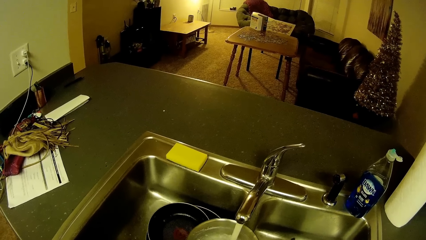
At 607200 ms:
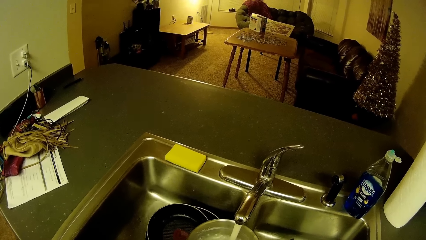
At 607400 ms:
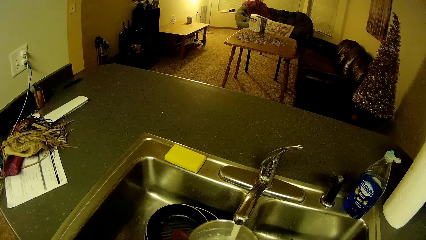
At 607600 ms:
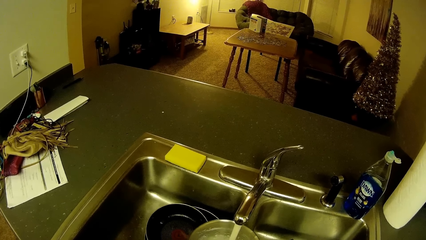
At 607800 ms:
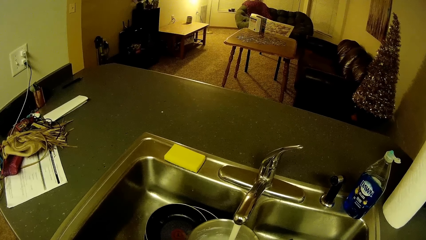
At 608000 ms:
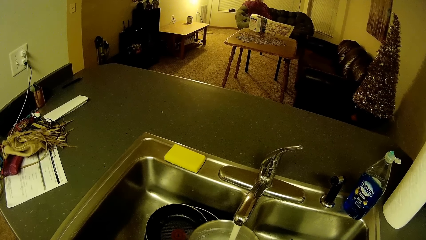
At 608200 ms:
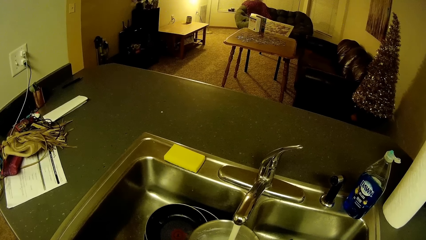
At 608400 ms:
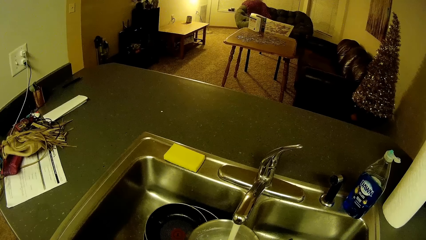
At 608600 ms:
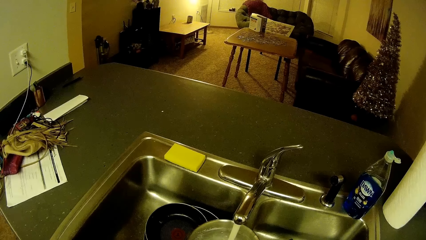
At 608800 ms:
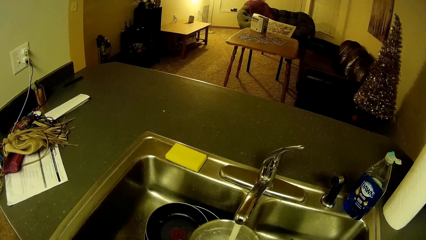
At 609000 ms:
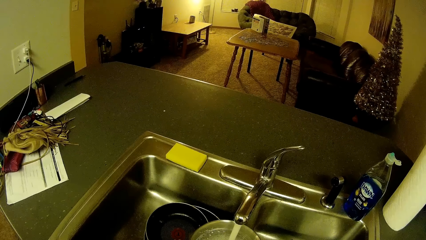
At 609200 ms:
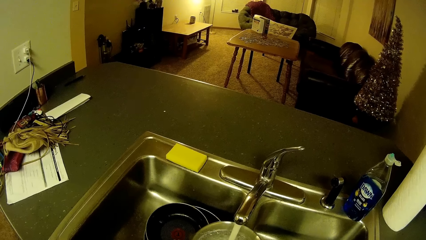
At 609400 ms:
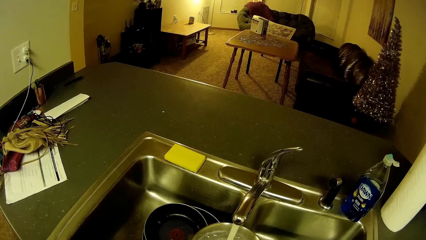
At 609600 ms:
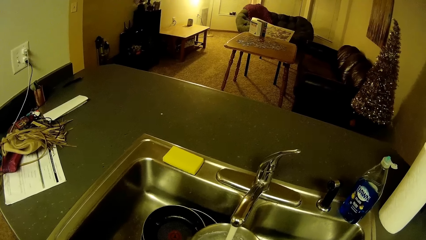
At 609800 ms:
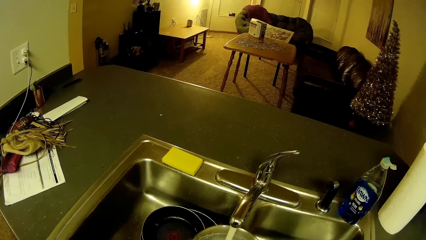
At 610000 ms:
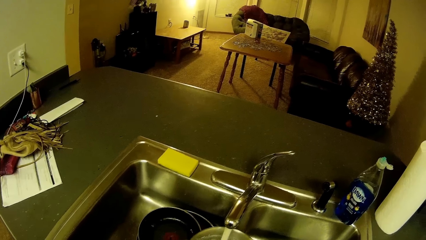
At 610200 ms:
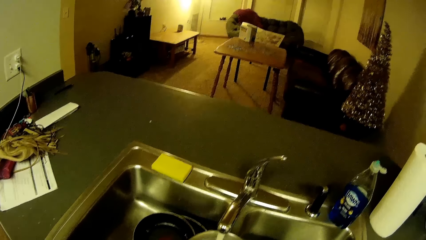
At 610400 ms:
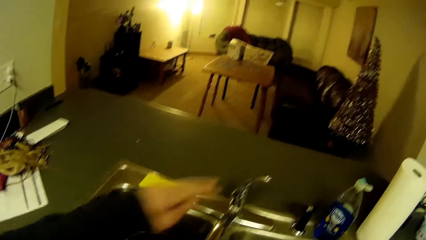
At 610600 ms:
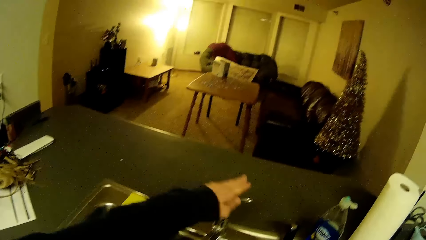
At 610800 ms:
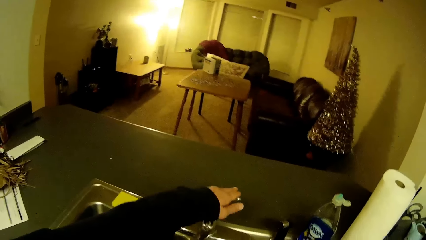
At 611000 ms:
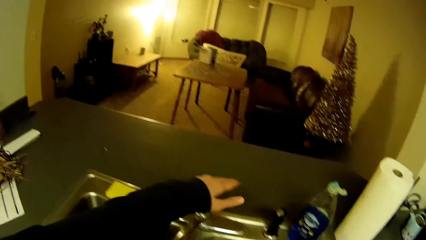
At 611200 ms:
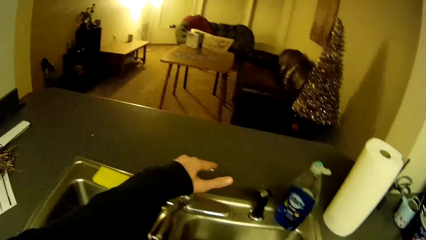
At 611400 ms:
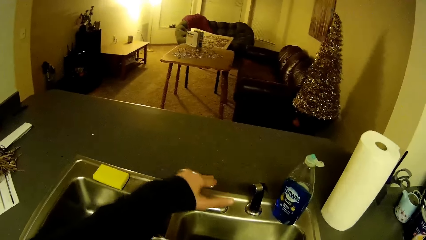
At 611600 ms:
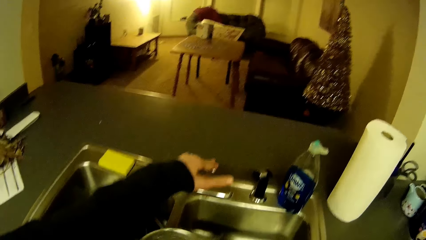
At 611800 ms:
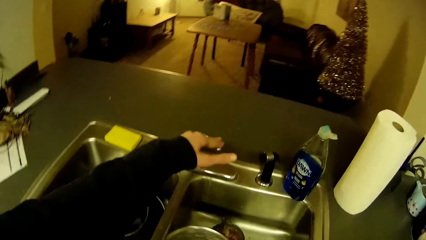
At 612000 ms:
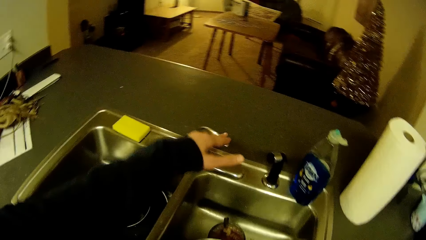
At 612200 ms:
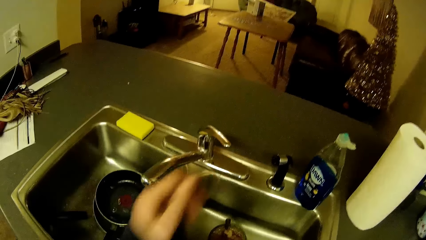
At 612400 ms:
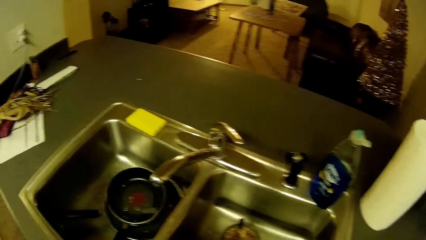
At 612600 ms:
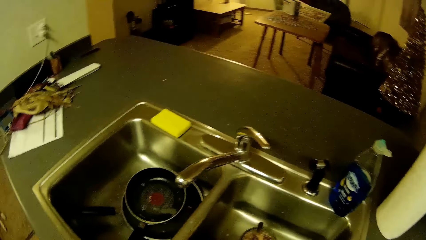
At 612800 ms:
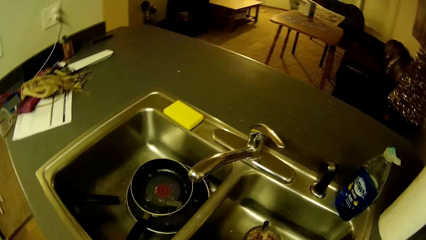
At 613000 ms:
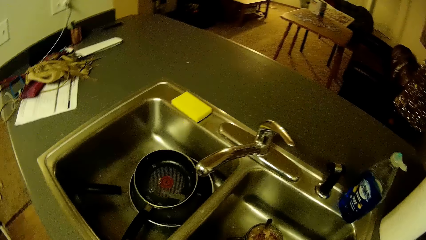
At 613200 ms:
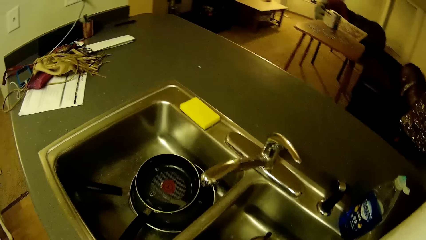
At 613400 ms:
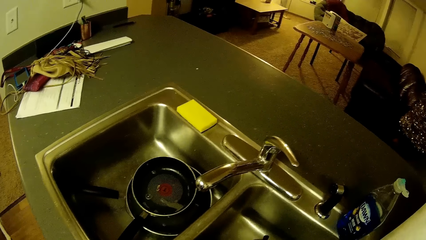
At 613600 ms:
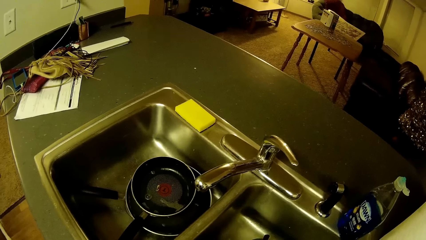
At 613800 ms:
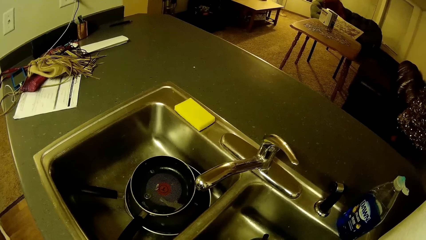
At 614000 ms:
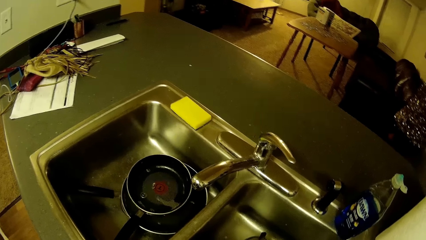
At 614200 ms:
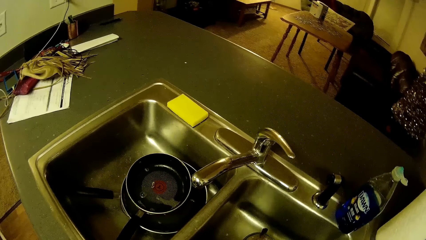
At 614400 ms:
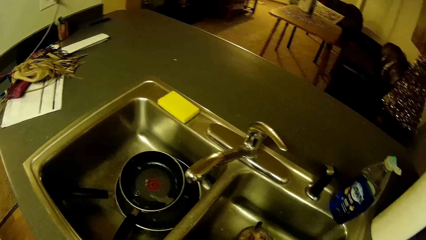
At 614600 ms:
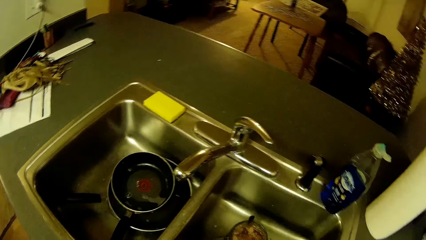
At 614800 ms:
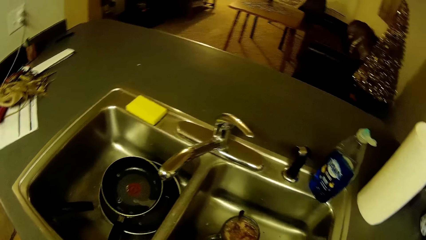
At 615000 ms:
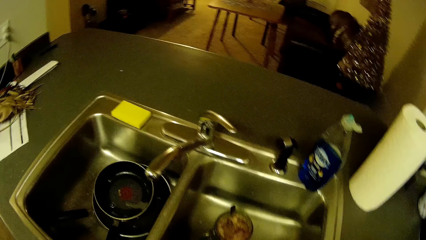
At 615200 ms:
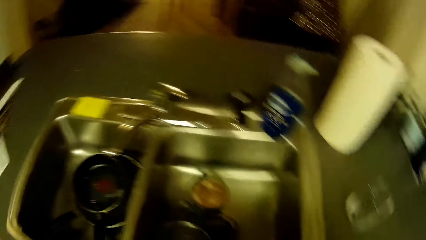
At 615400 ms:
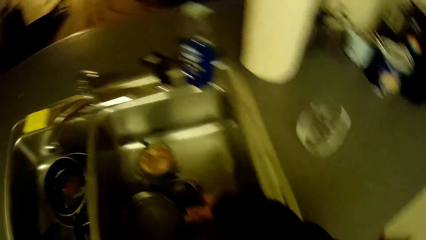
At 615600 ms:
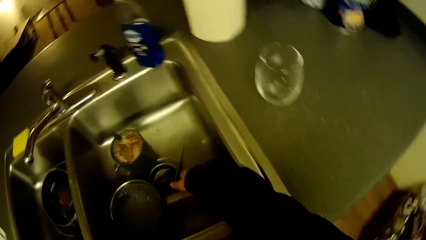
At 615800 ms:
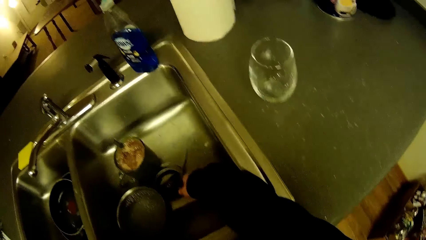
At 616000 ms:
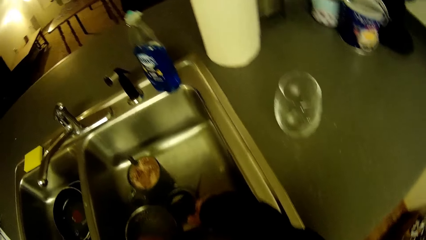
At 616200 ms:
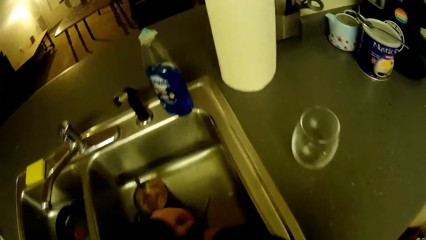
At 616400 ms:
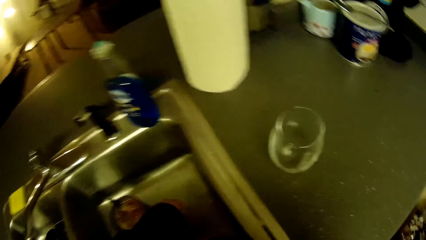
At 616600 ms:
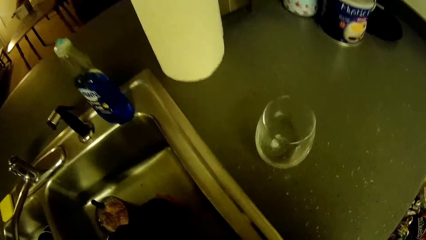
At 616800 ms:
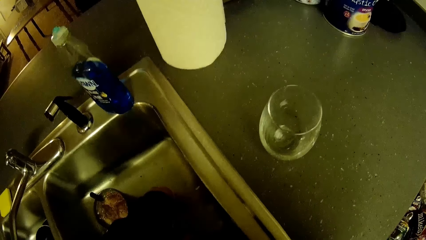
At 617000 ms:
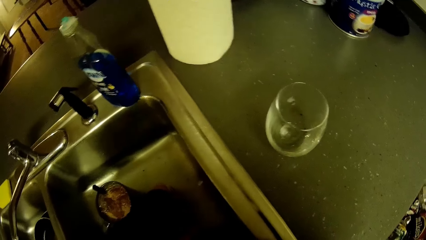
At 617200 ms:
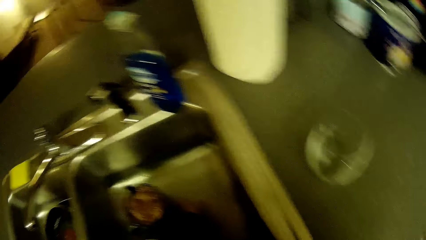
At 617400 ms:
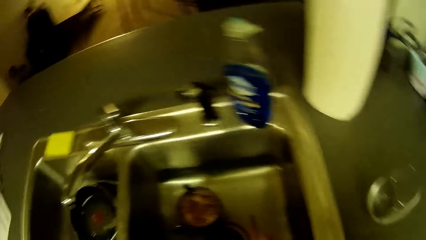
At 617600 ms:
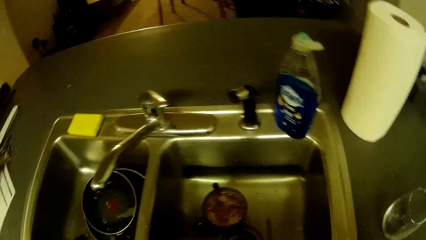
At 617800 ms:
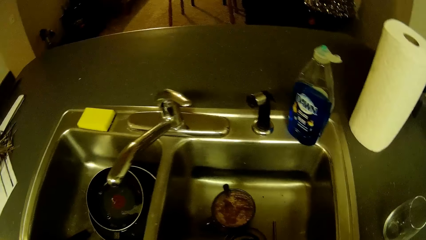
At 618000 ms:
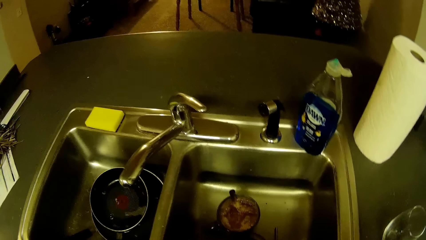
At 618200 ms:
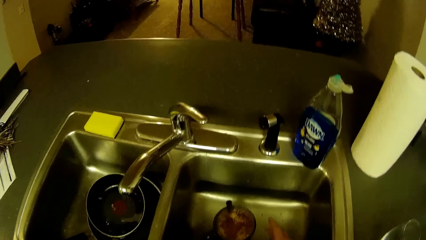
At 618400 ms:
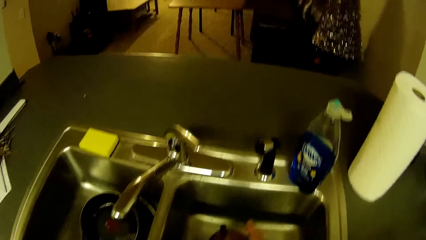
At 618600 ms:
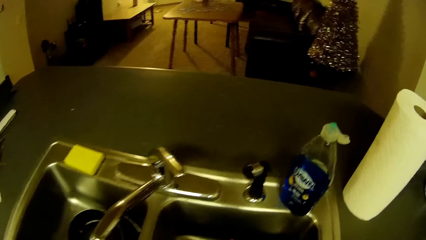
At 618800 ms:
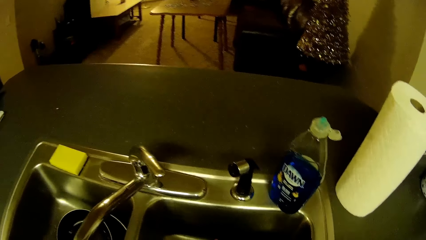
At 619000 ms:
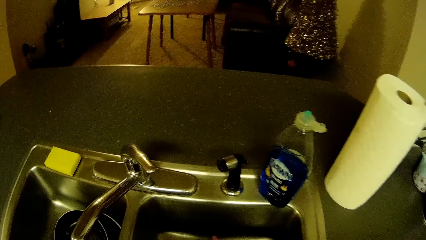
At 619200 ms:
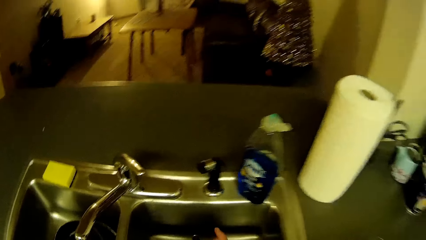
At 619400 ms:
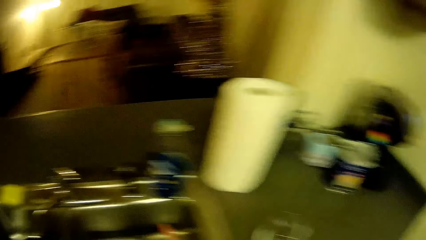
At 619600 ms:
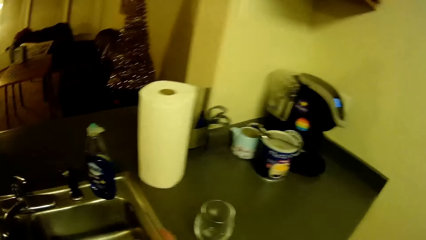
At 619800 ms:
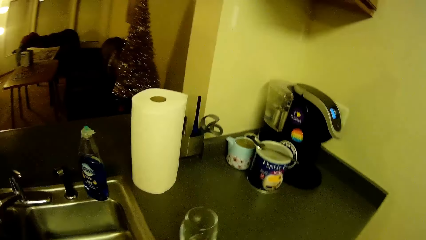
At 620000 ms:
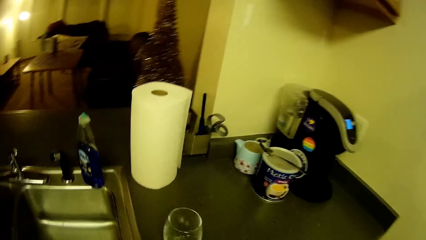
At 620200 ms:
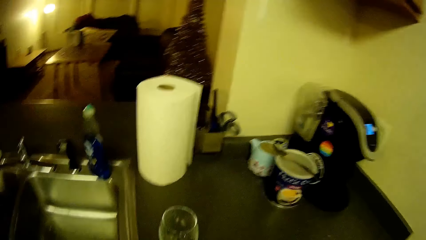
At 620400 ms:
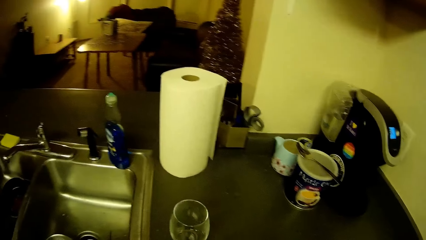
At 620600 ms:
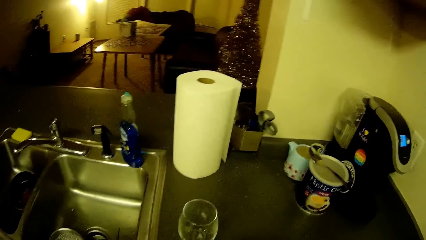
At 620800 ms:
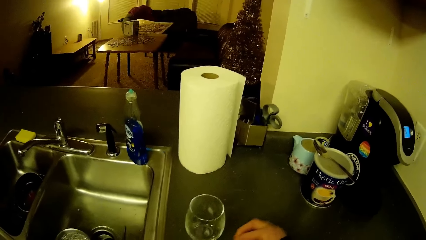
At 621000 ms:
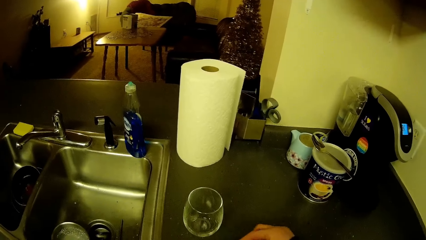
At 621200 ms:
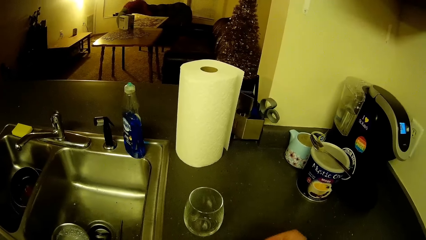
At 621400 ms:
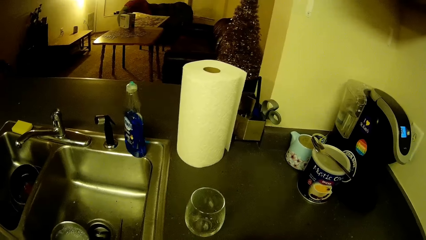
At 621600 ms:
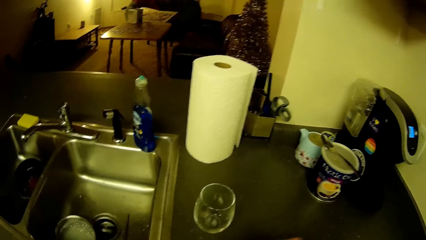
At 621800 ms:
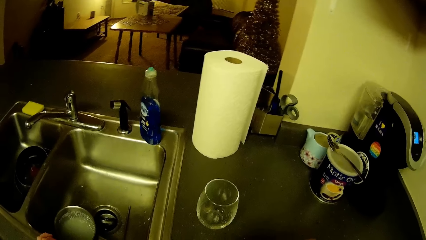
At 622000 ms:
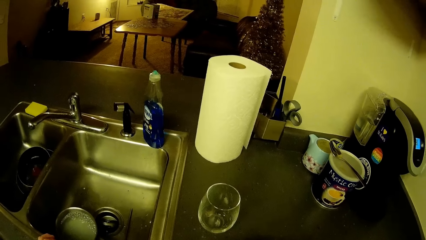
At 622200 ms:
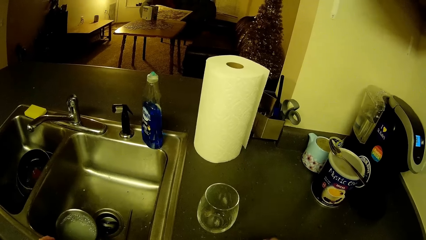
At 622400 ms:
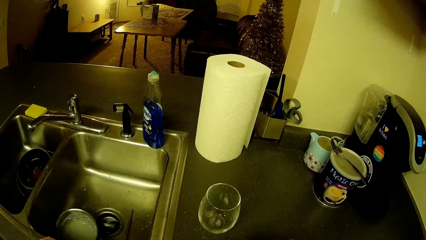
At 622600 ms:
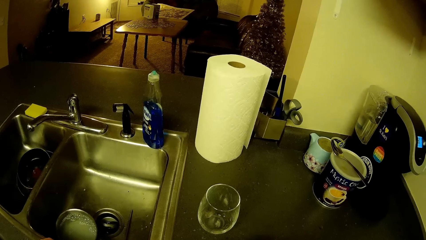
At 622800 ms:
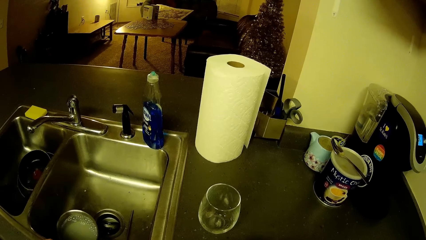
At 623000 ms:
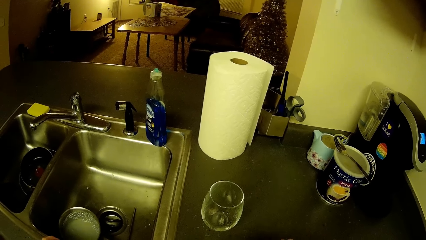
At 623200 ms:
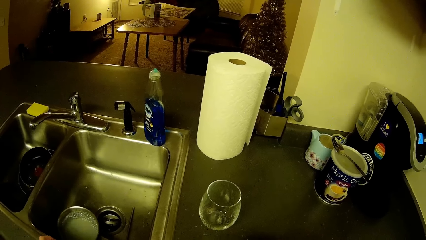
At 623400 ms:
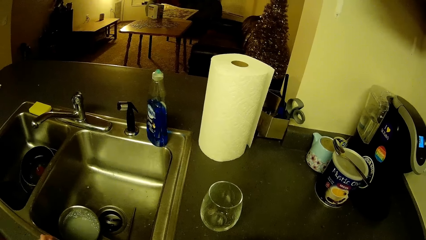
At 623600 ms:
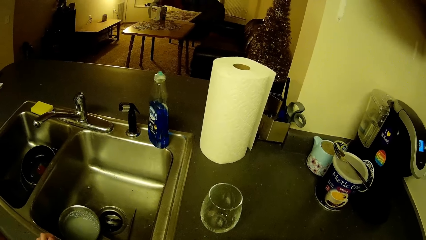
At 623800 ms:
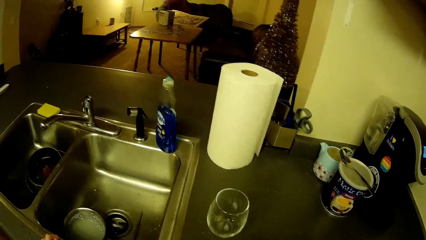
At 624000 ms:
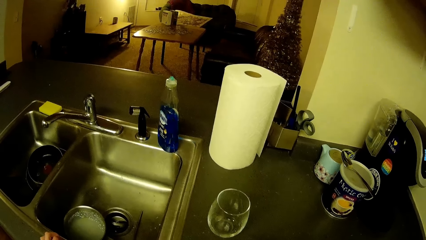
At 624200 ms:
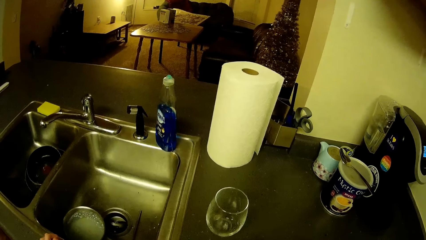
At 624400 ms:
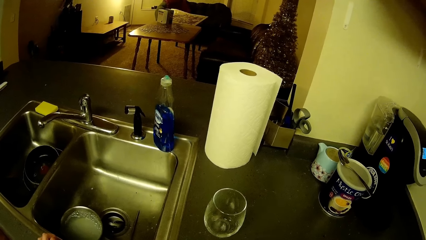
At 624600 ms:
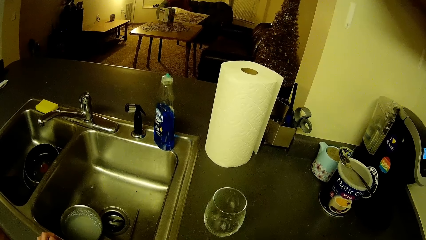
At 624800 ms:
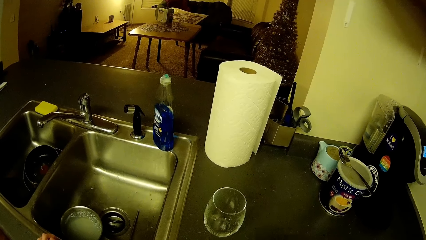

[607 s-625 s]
The camera wearer closes the tap. They drop the pot in the sink. They pick the cup from the kitchen sink.
